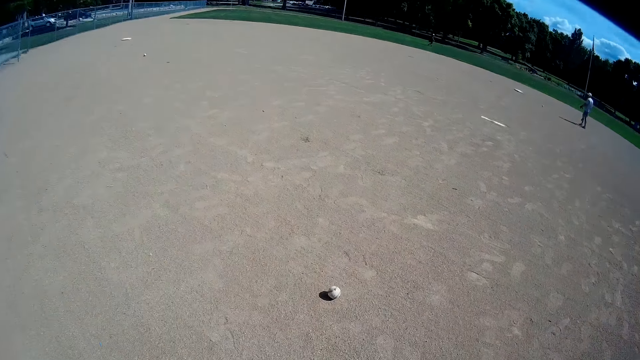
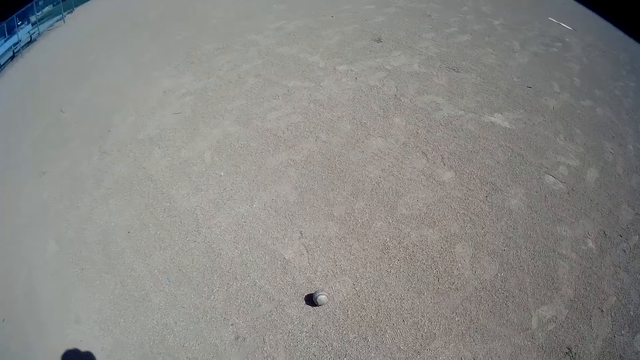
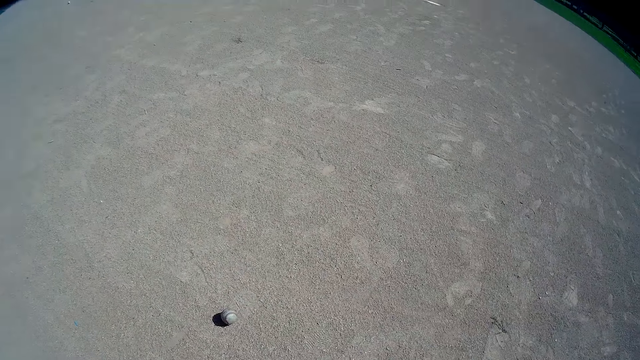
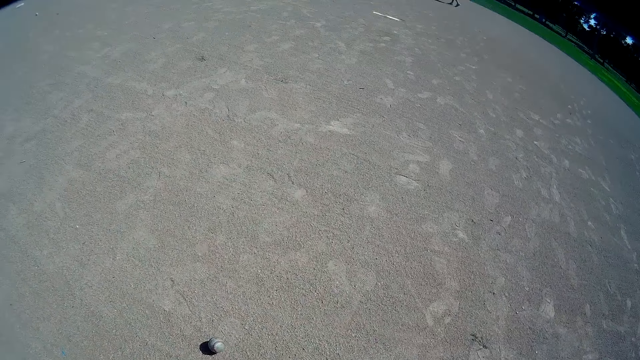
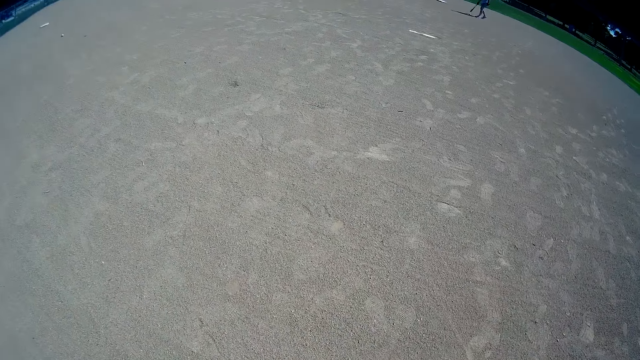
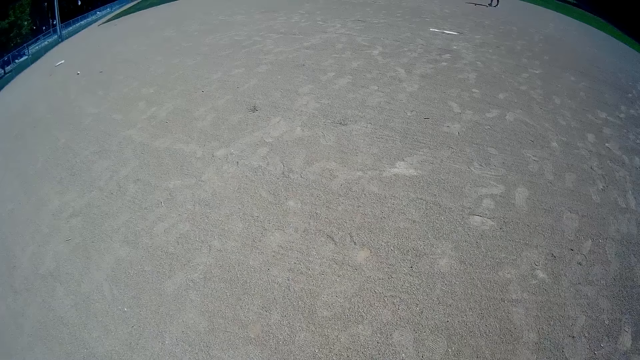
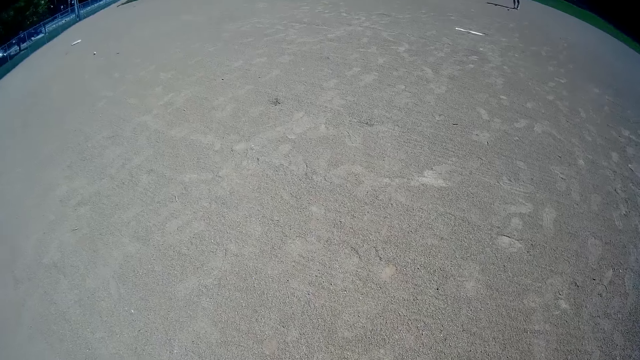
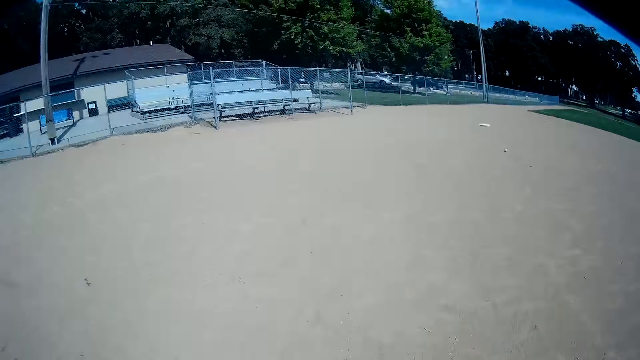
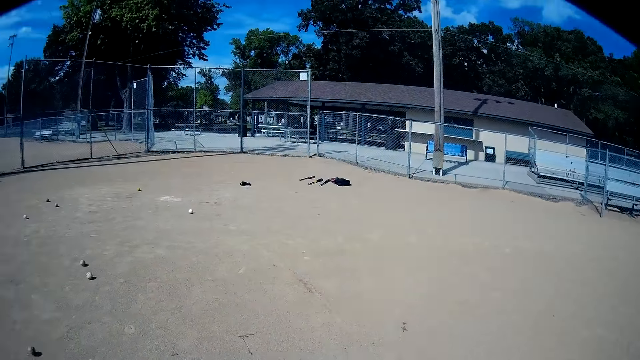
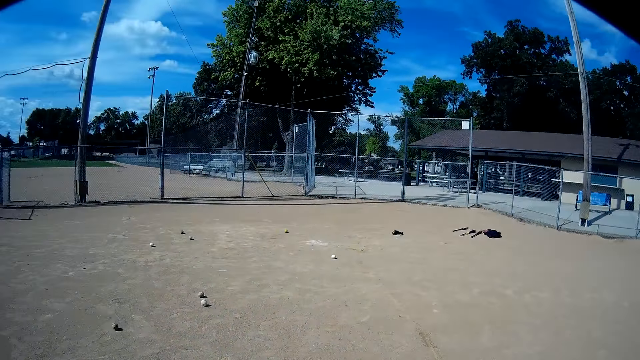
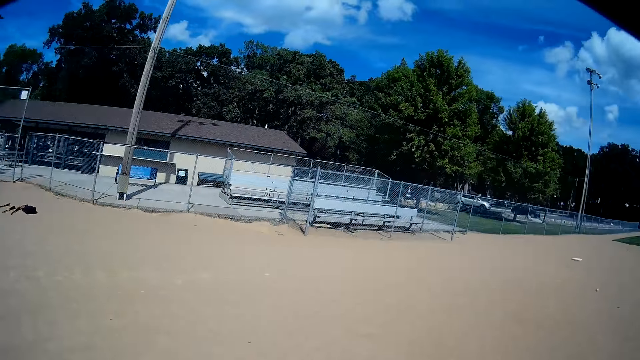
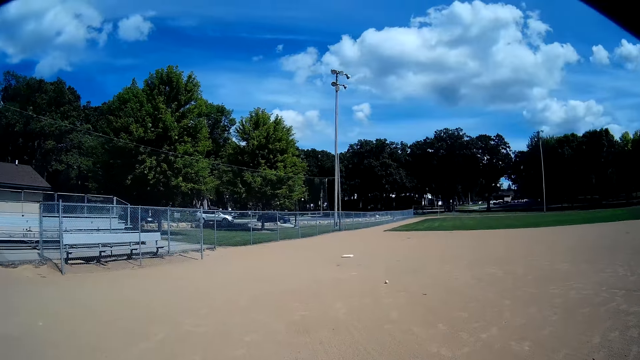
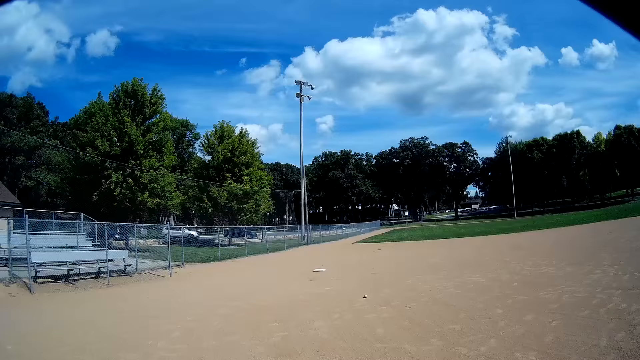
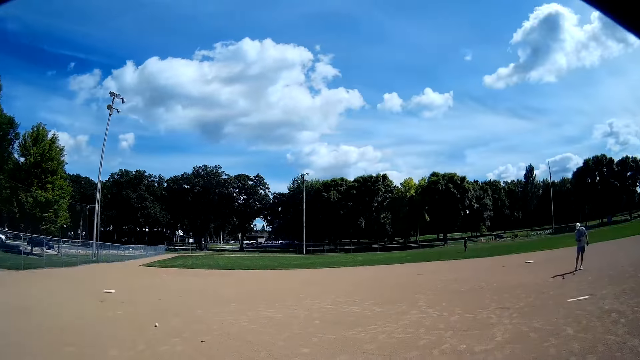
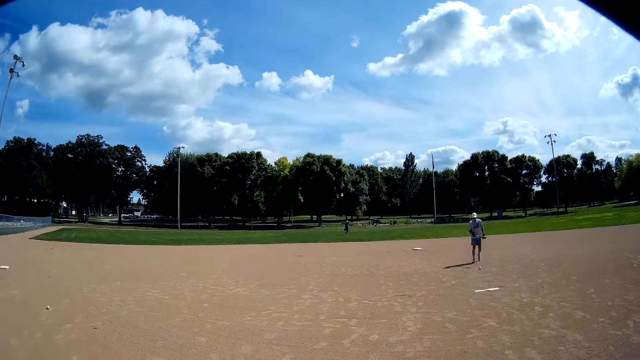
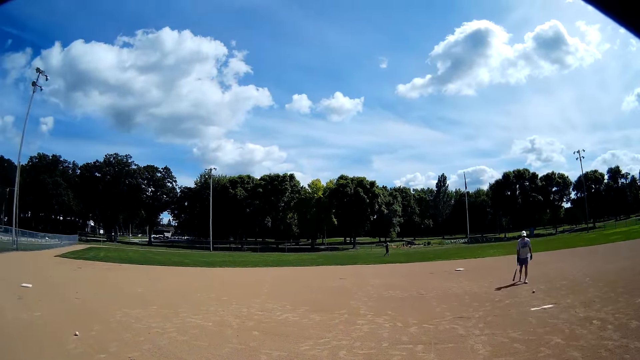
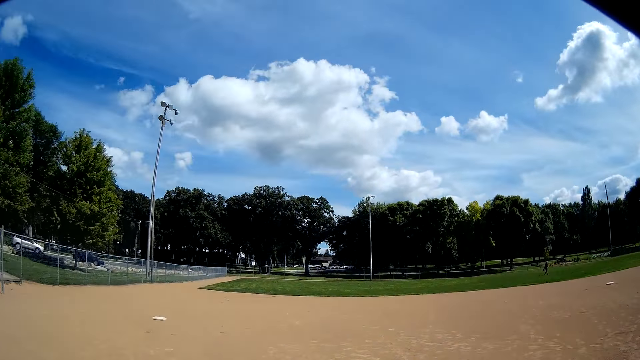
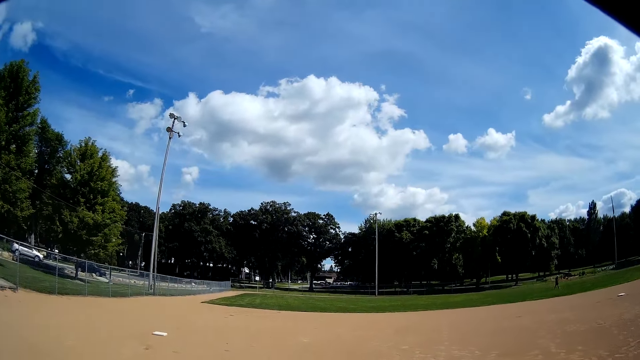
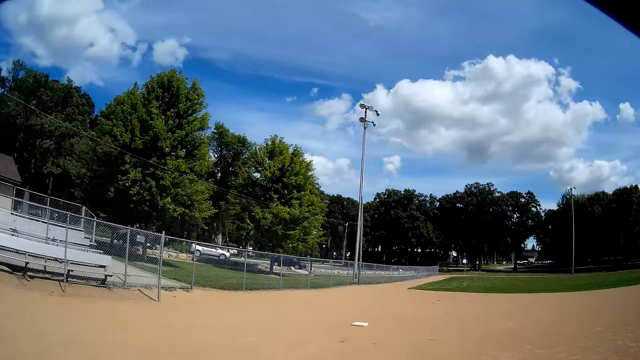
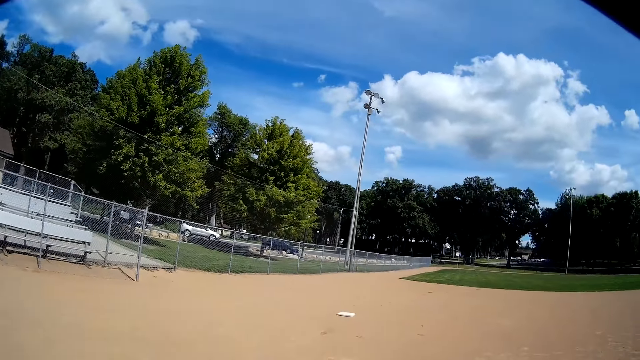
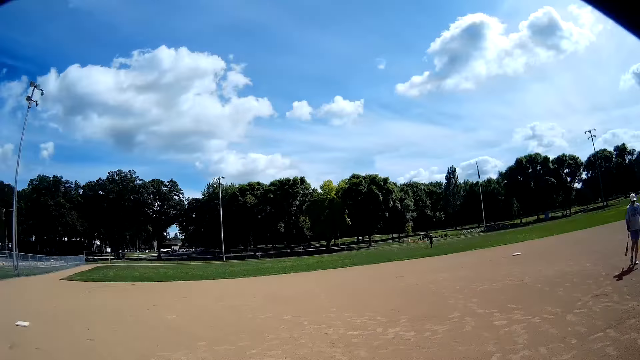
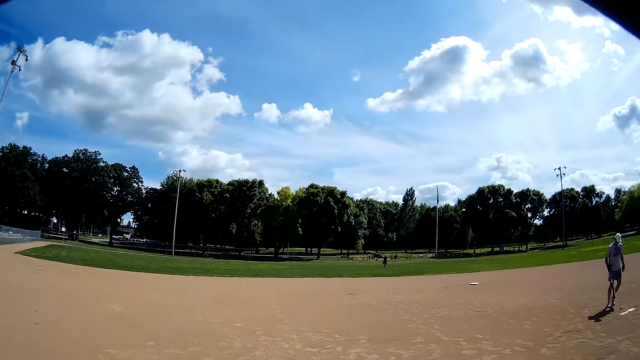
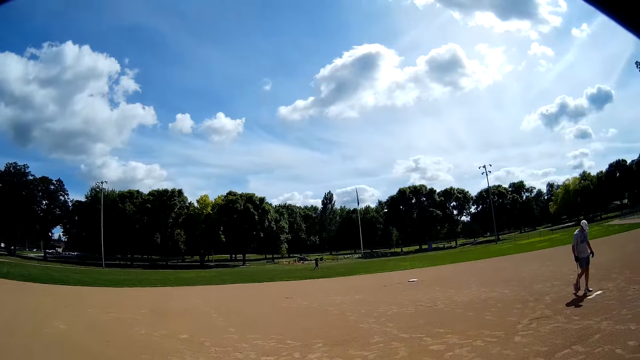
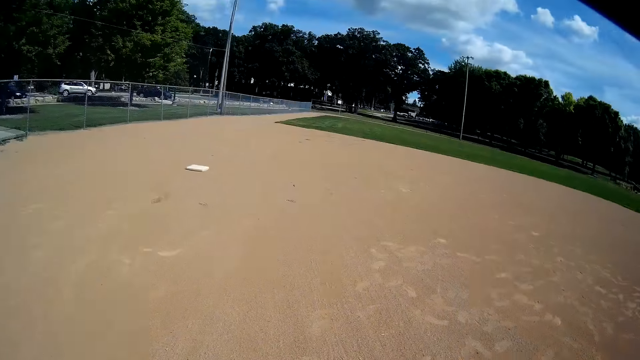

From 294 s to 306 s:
The camera wearer talks.

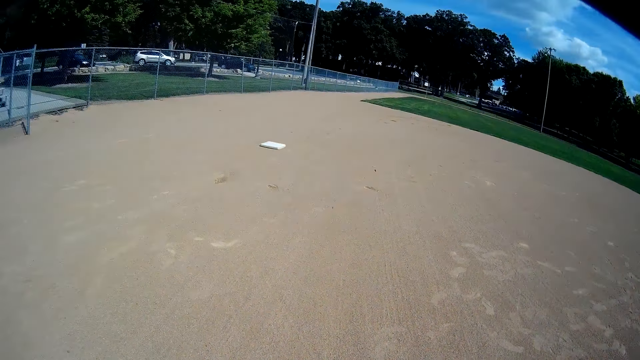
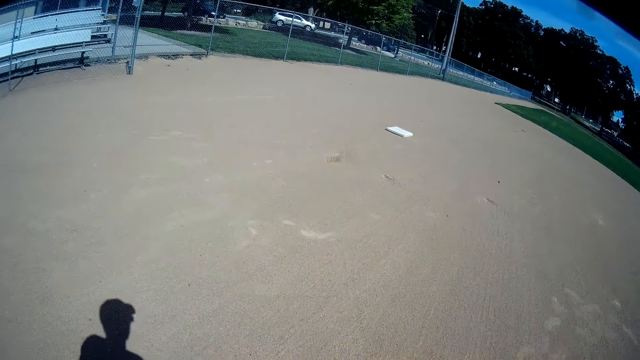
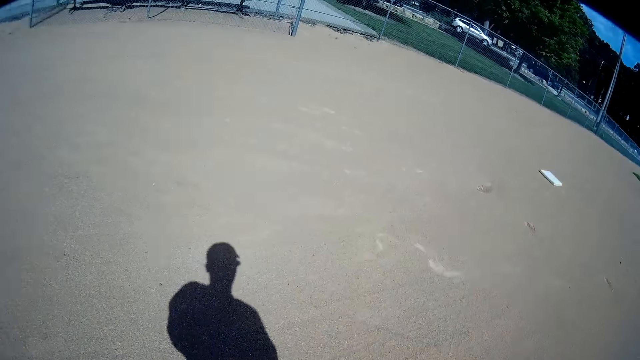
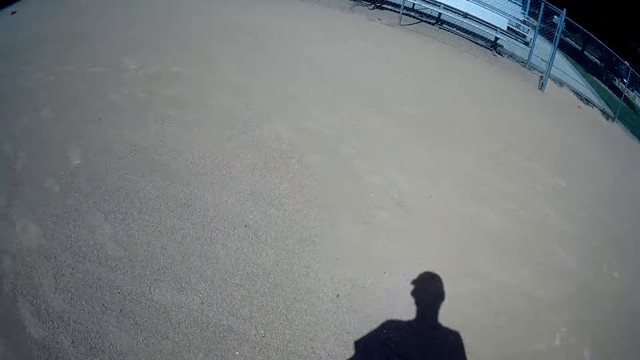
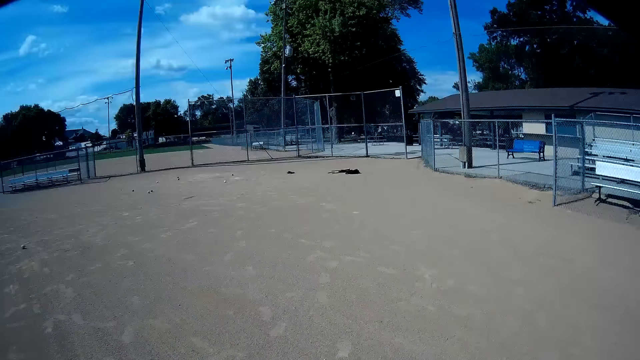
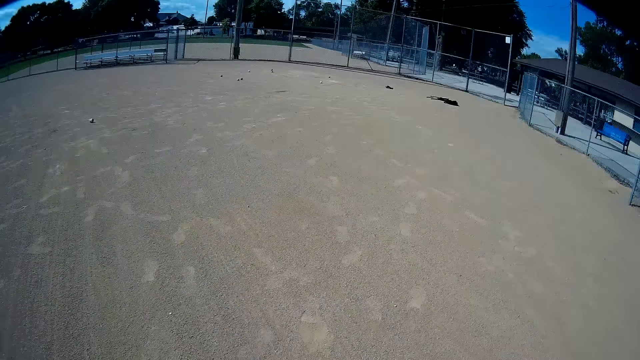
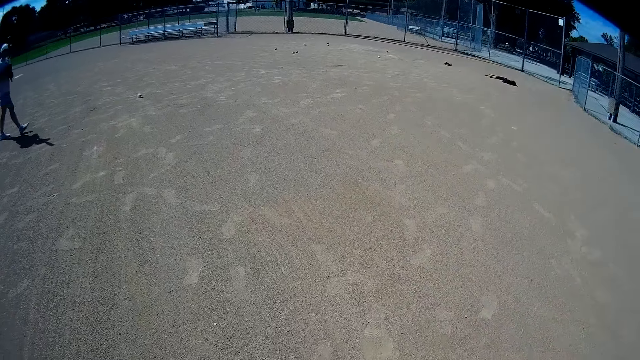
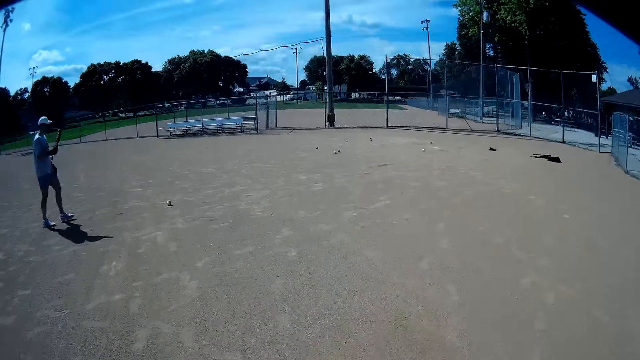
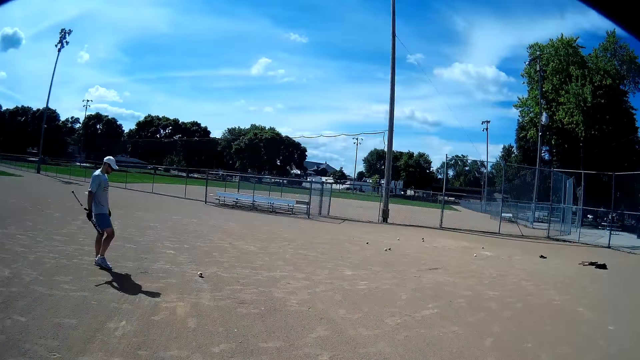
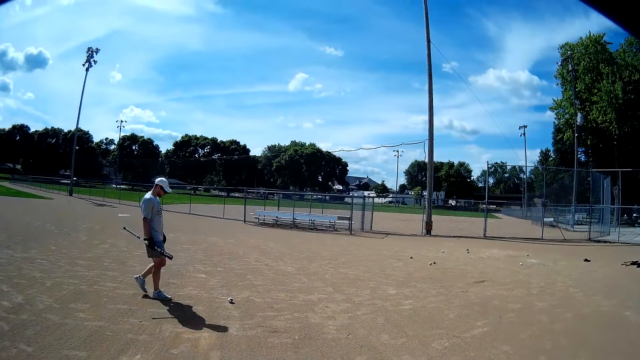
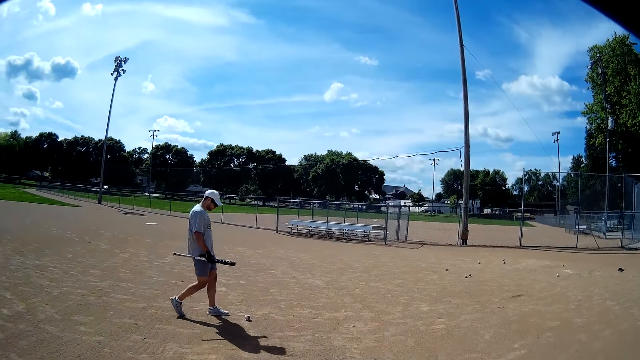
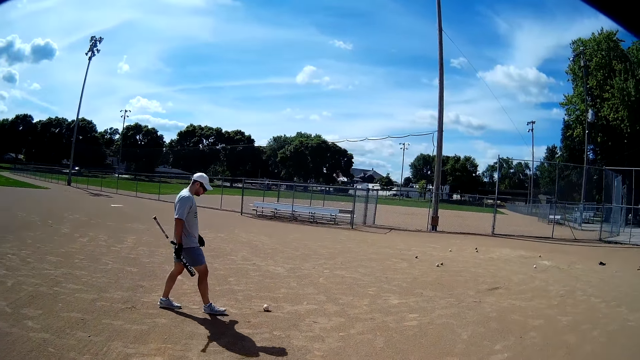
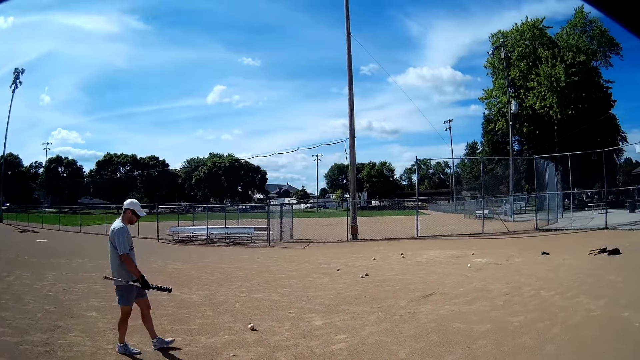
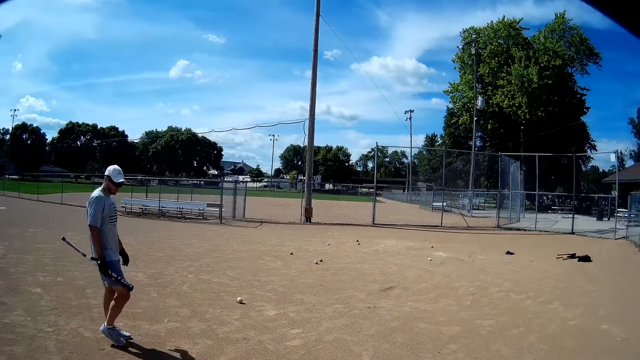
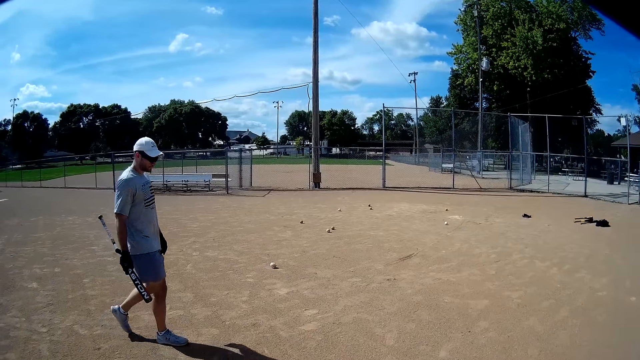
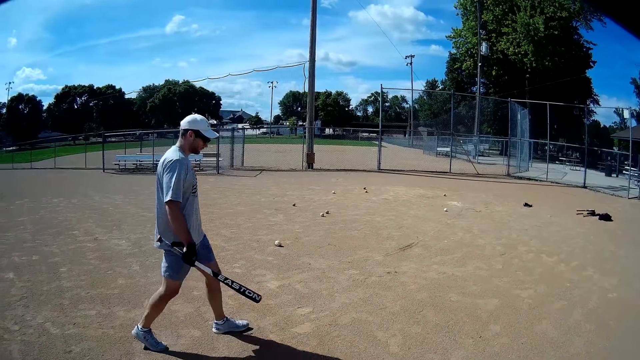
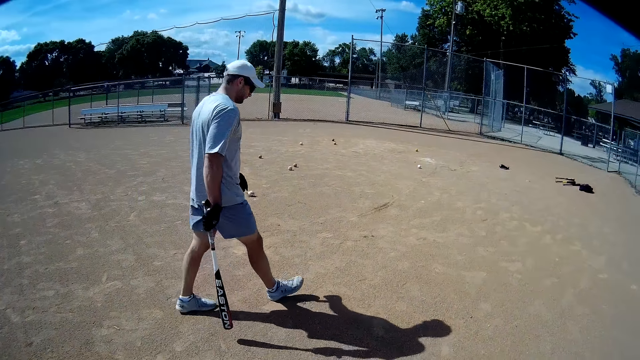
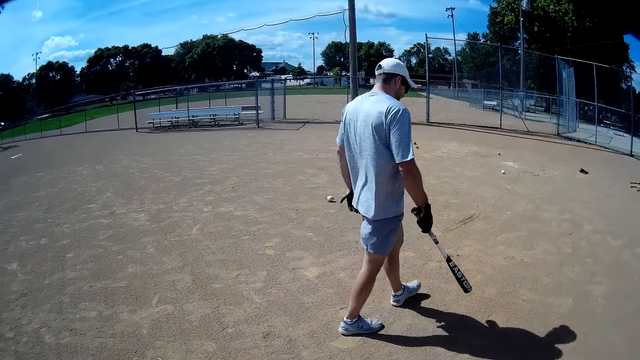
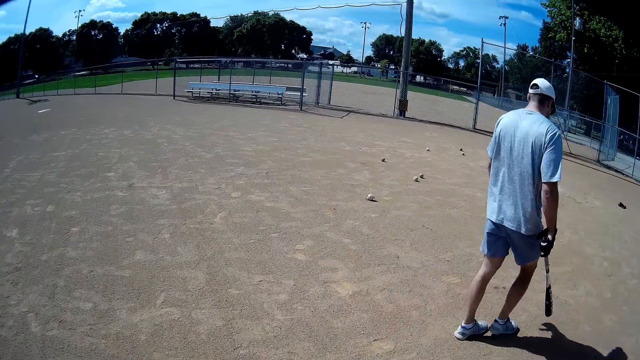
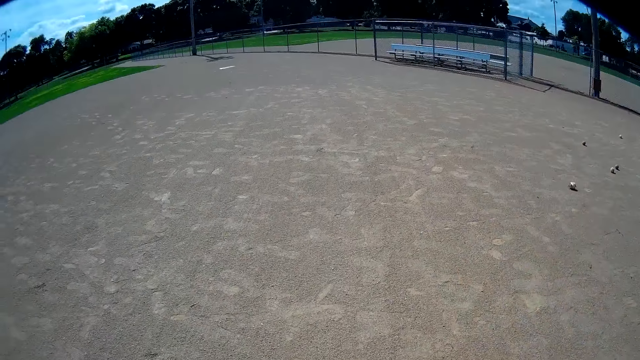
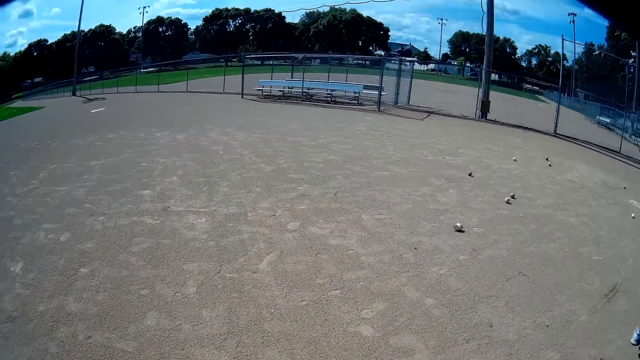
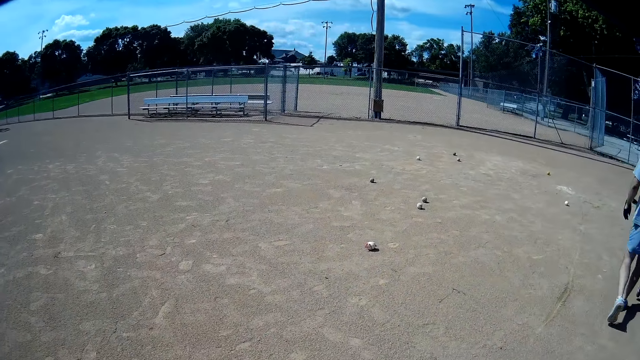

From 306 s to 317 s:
The camera wearer turns around. A man walks in the field. The man kicks a ball. The man plays with the ball.
